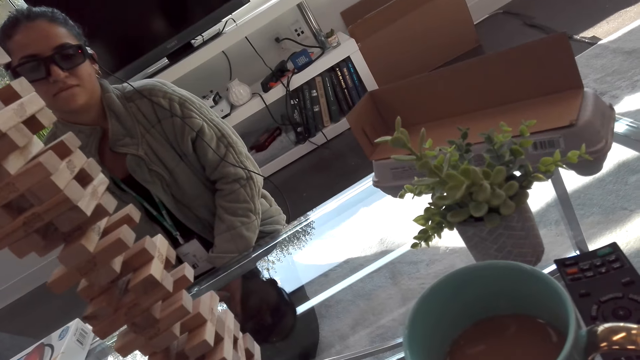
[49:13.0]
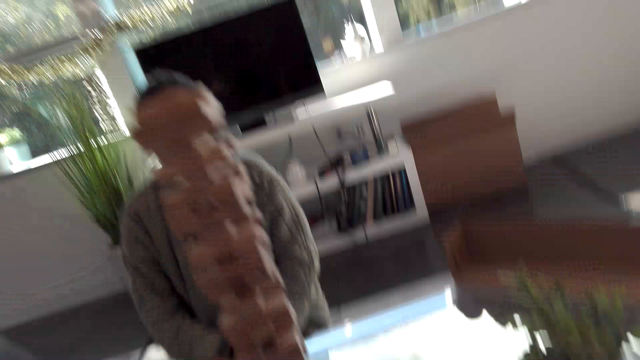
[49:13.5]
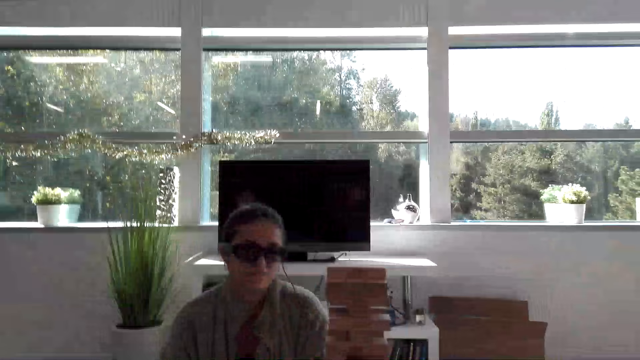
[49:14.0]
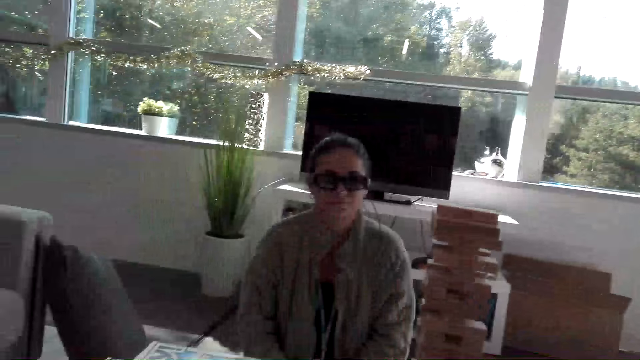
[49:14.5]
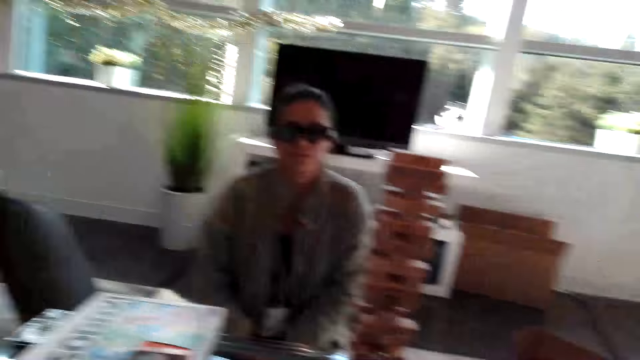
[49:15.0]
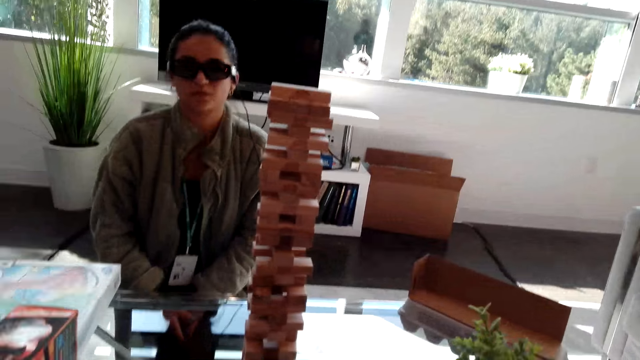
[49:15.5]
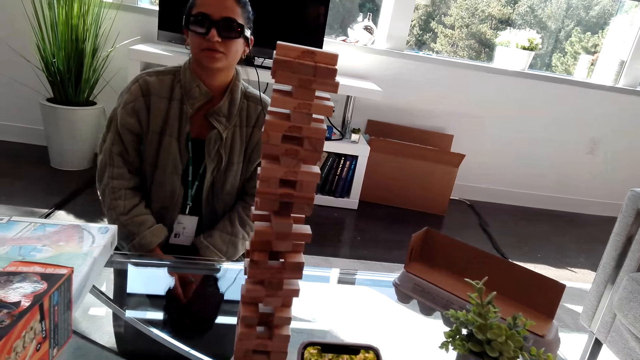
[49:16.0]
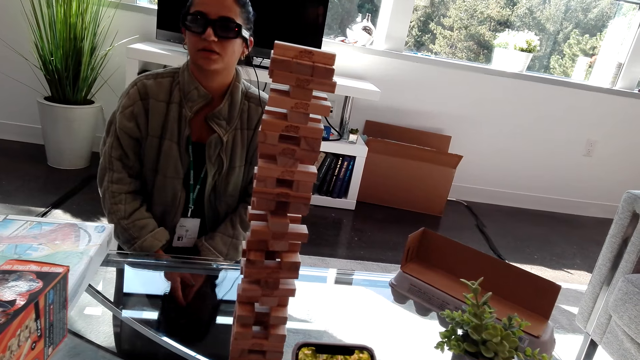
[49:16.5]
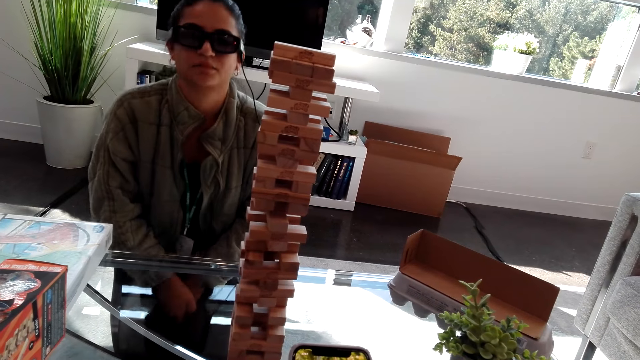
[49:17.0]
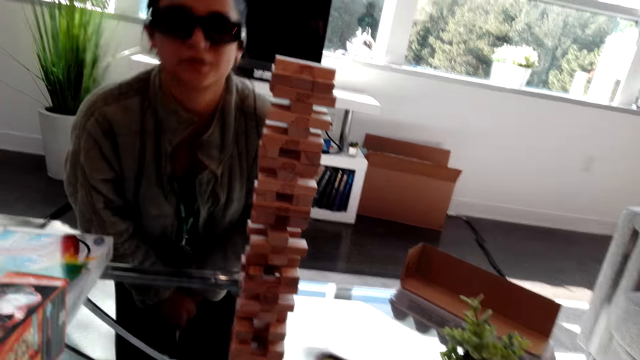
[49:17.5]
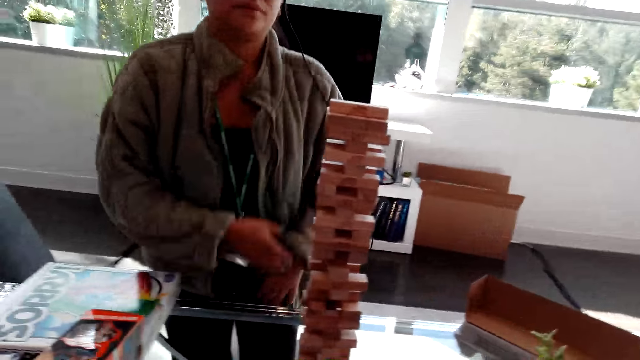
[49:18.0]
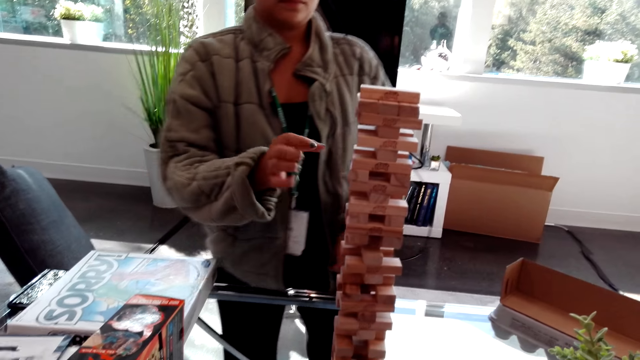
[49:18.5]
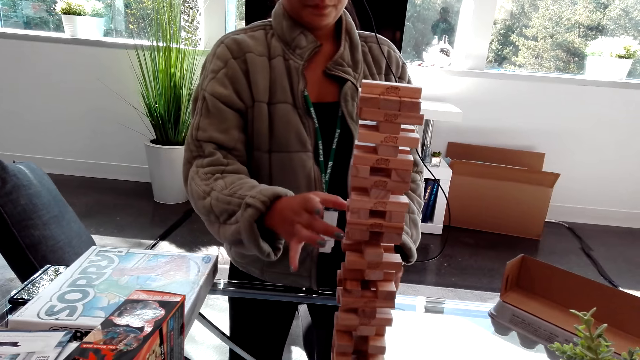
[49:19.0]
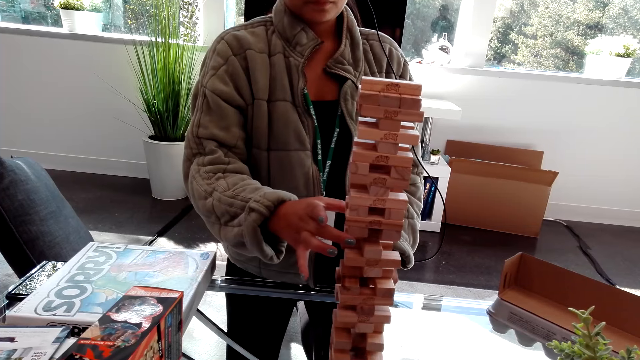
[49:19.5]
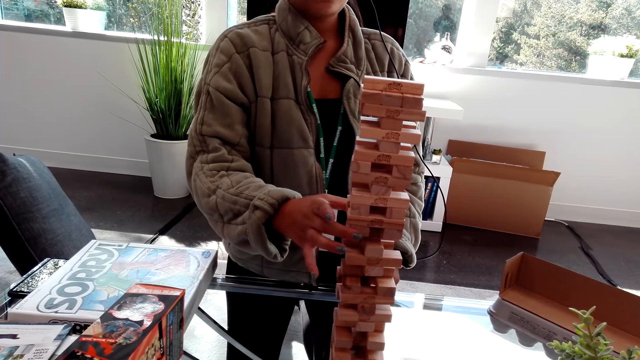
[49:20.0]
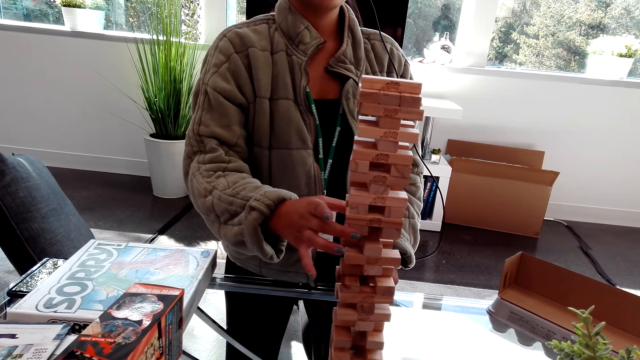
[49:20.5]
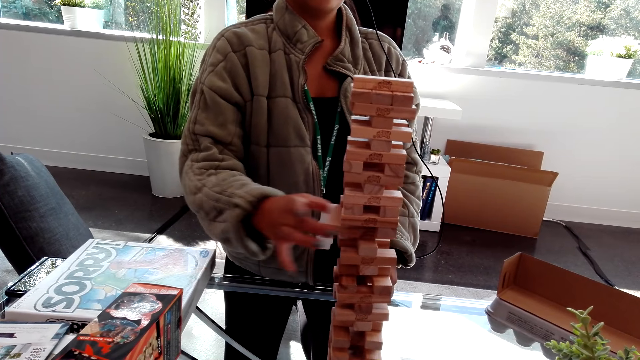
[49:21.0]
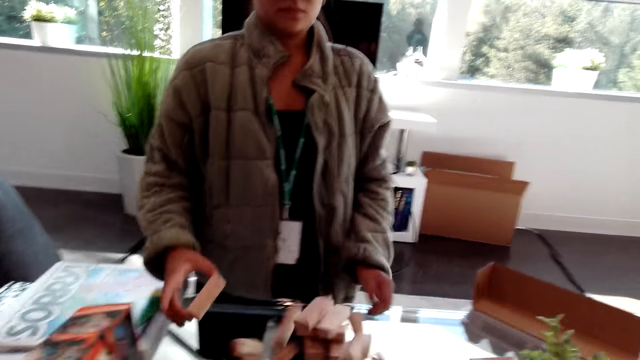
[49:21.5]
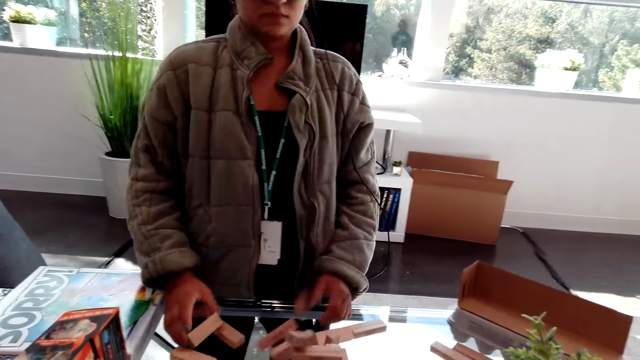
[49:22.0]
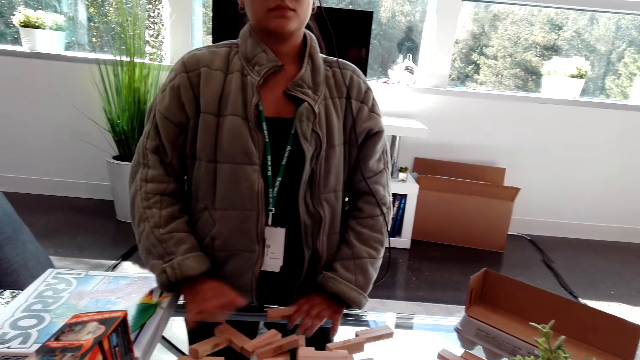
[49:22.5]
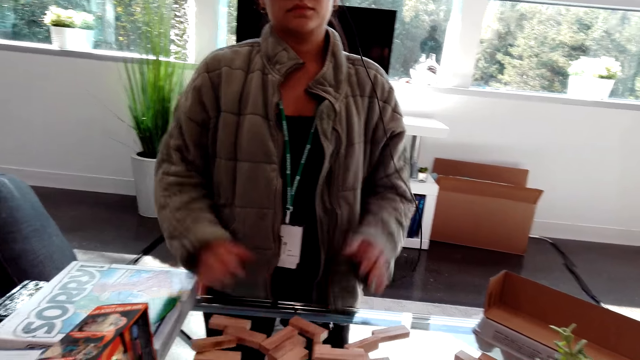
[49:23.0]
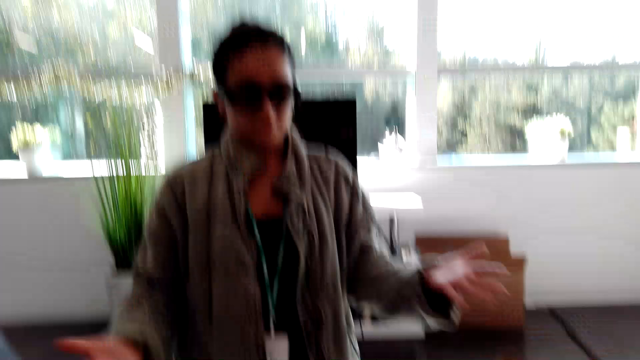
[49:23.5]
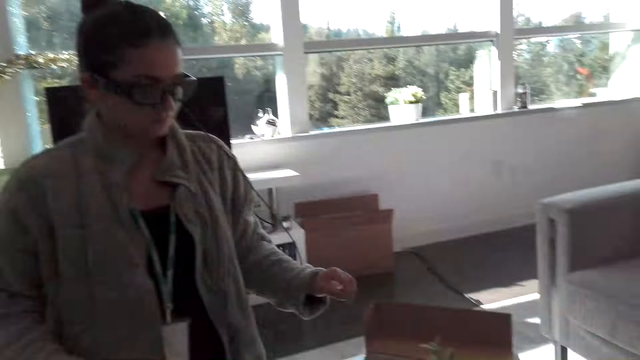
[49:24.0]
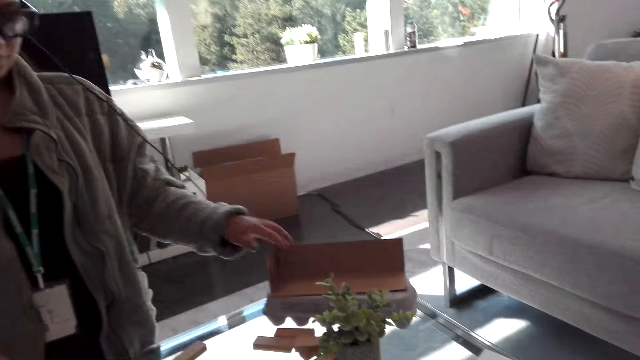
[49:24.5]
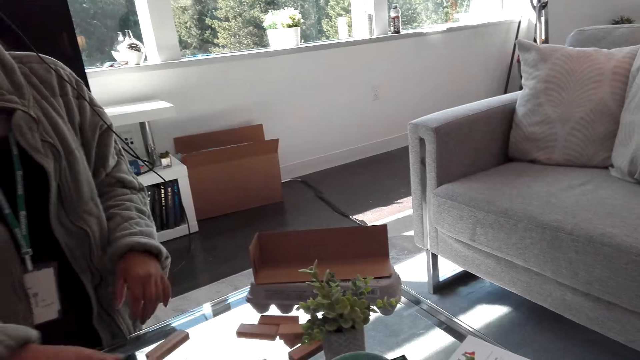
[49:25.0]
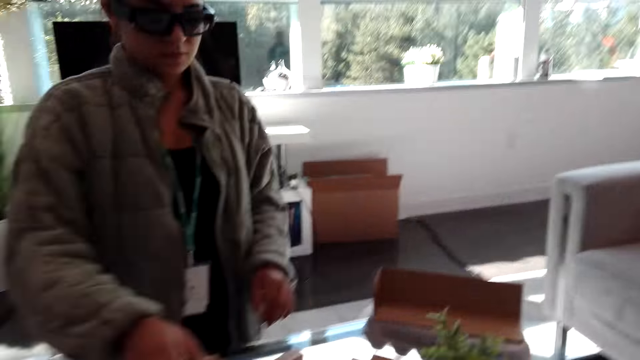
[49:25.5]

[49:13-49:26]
A woman talks. The woman kneels on the floor. The woman plays the block tower game. The woman pulls a wooden block, moves wooden blocks on a table and moves hands.

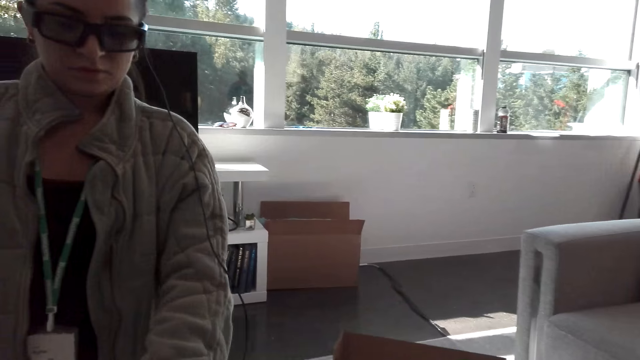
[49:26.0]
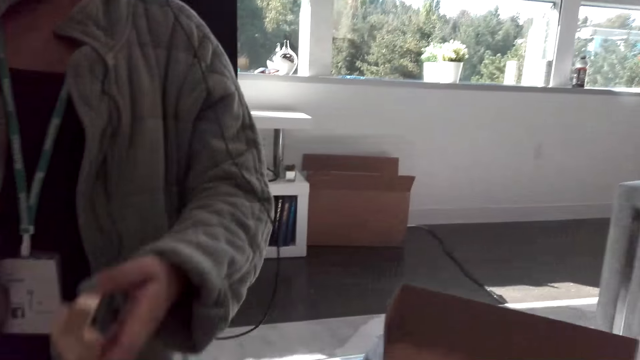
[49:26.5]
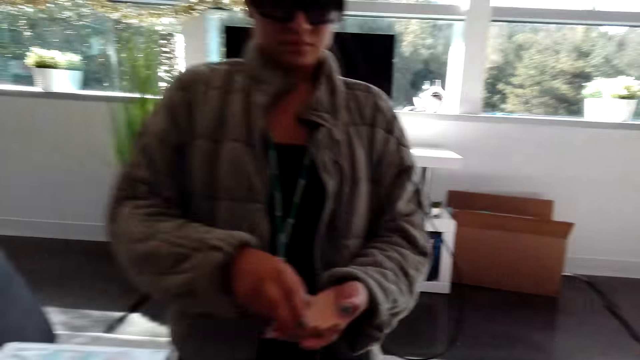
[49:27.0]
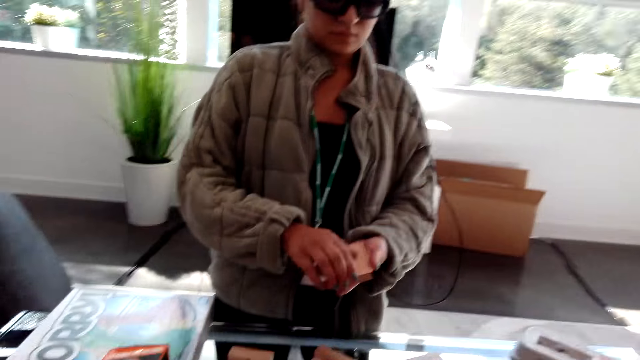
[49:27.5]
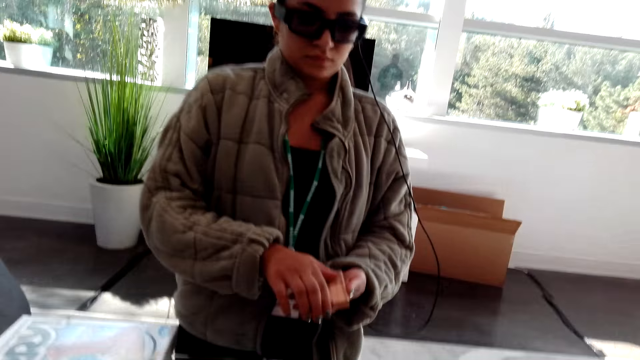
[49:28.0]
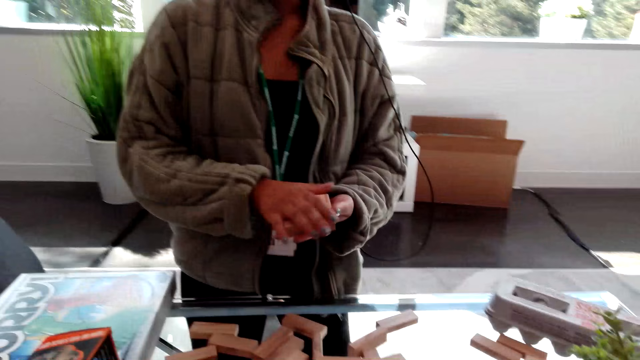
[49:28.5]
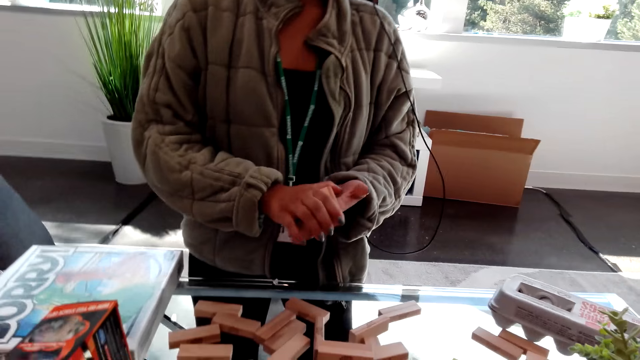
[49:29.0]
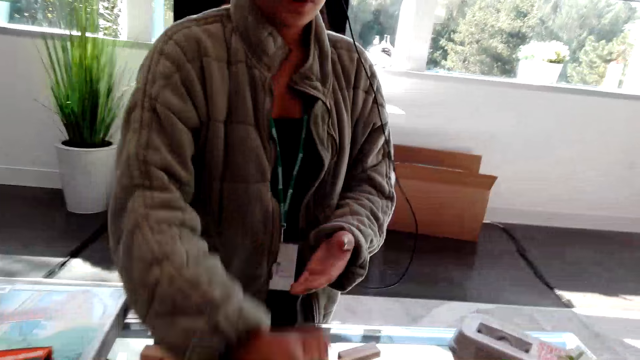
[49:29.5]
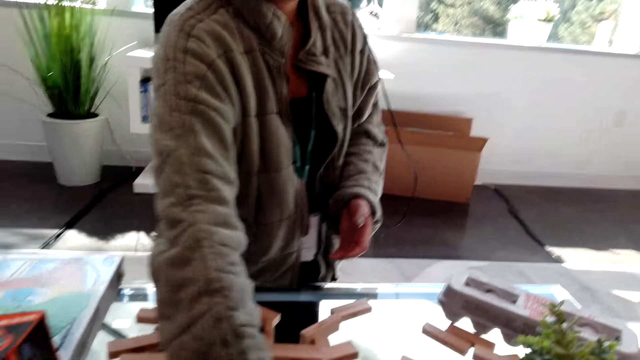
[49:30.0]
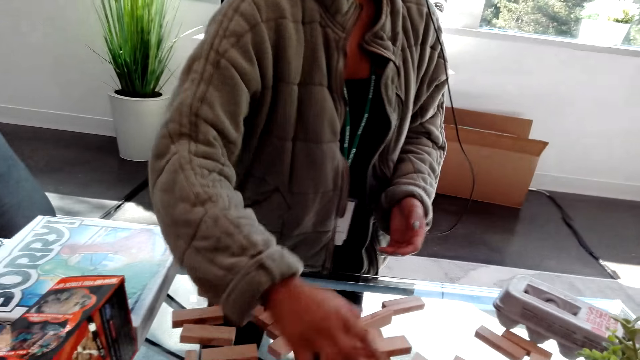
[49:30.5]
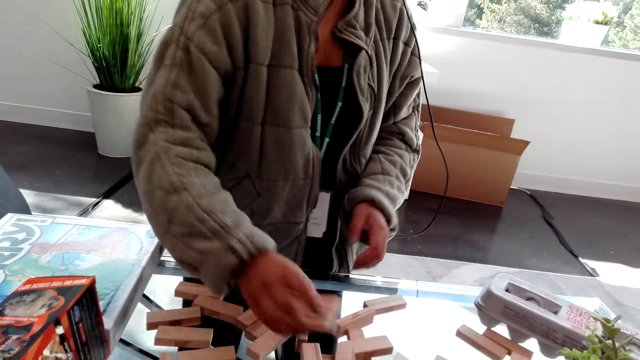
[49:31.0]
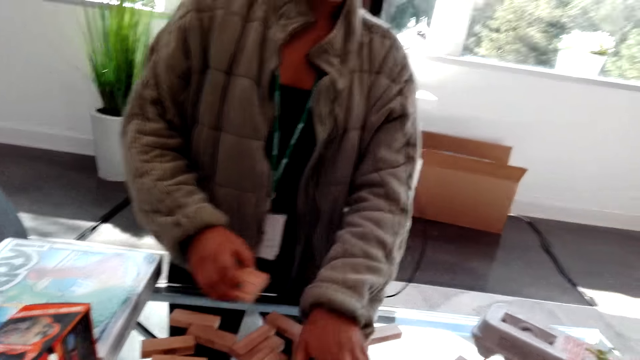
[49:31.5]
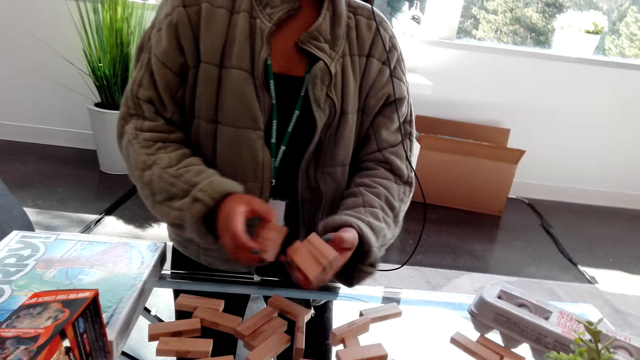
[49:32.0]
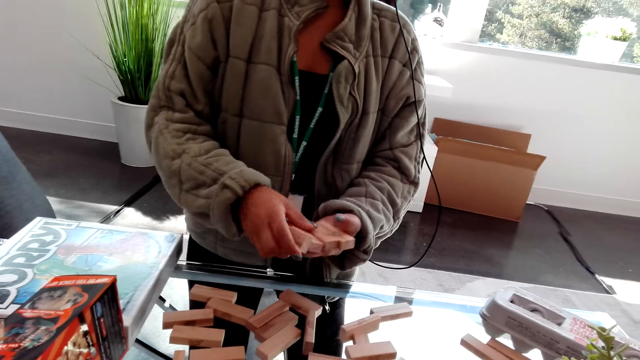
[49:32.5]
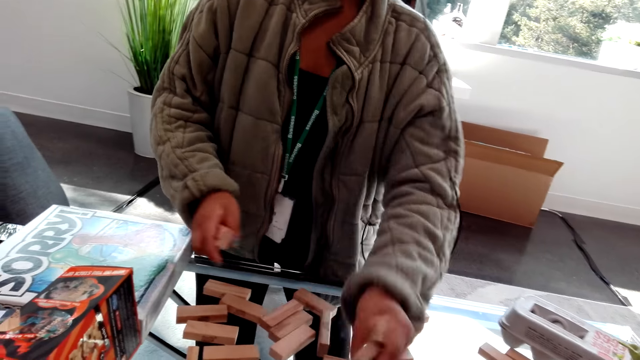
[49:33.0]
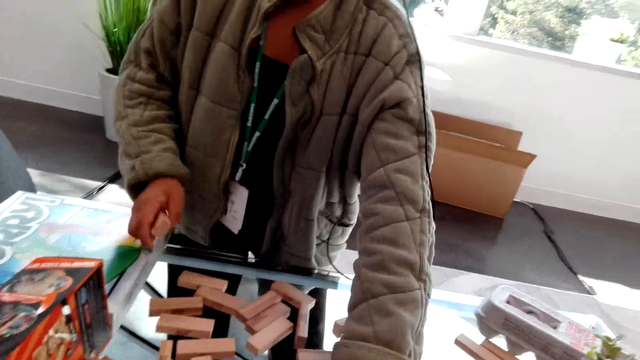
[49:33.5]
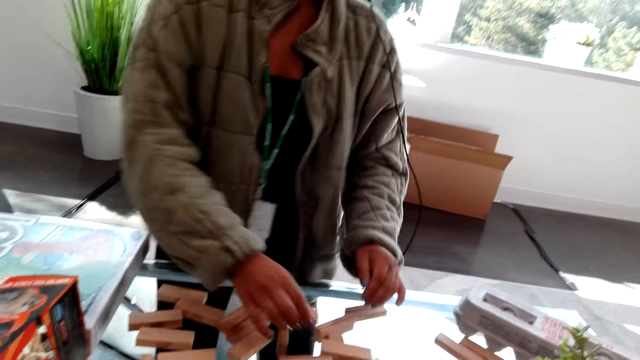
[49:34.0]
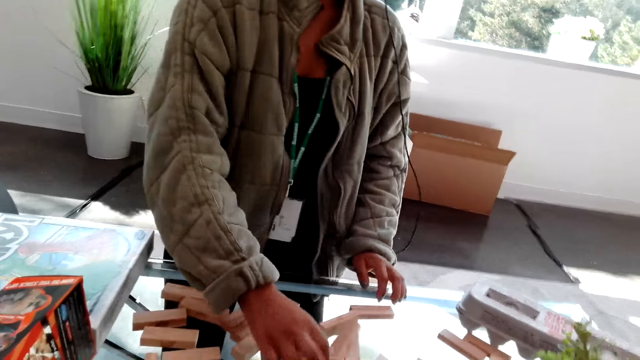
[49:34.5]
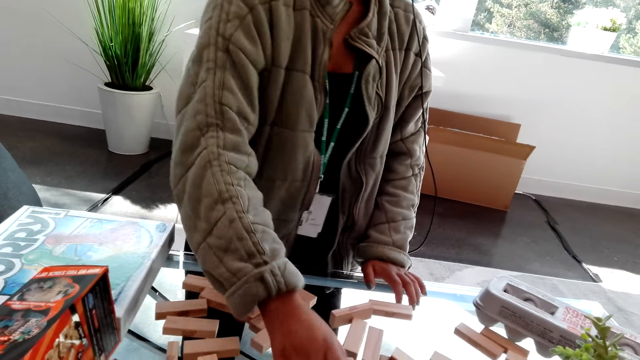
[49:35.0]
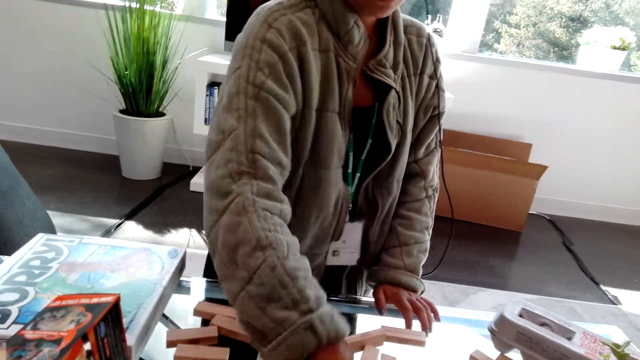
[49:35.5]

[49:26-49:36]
A woman holds wooden blocks with her hands. The woman puts down the wooden blocks. The woman arranges the wooden blocks on the table. The woman picks the wooden blocks with her hands, puts the wooden blocks on the other hand, and puts down the wooden blocks.
